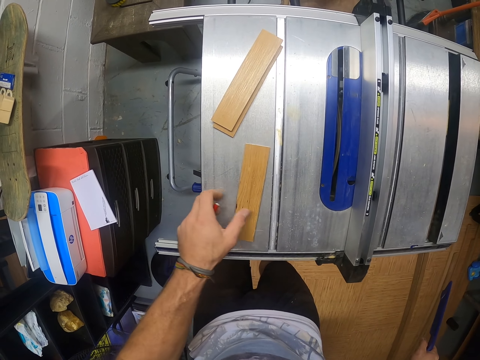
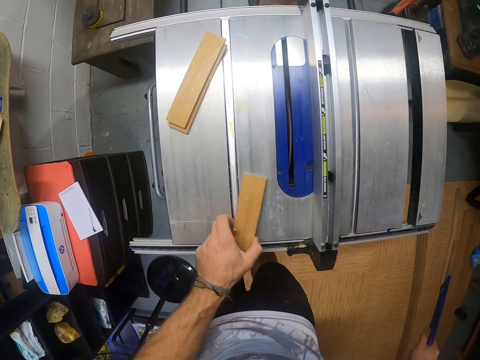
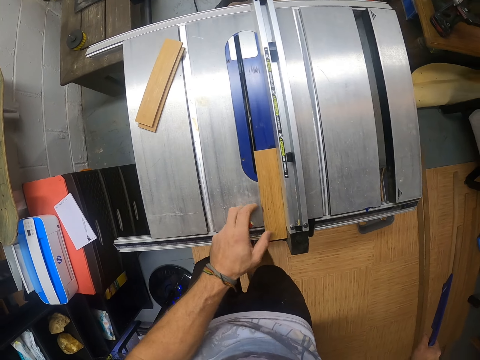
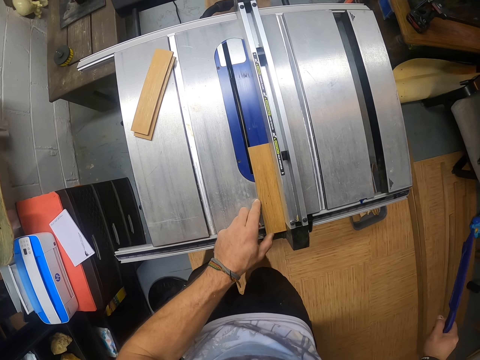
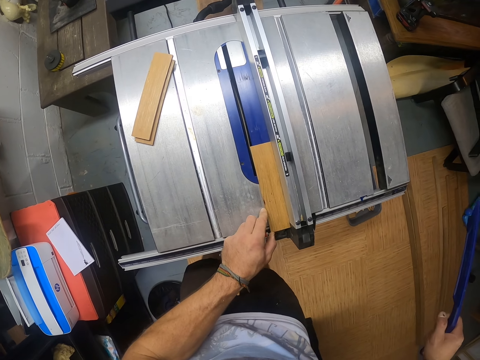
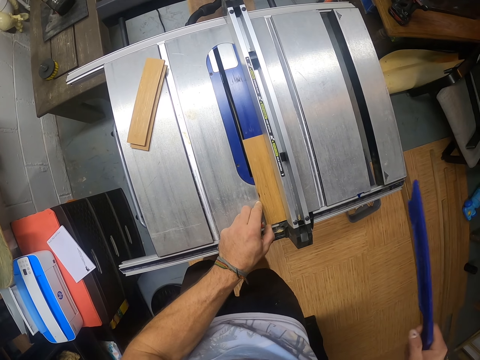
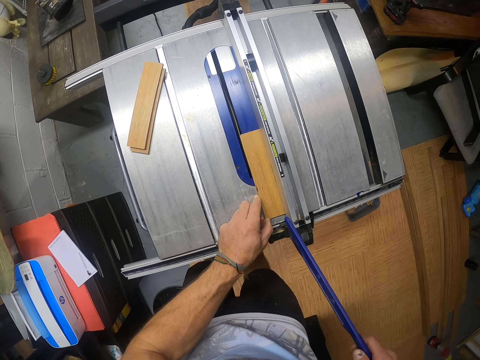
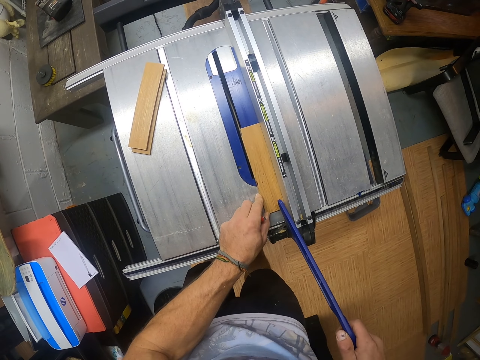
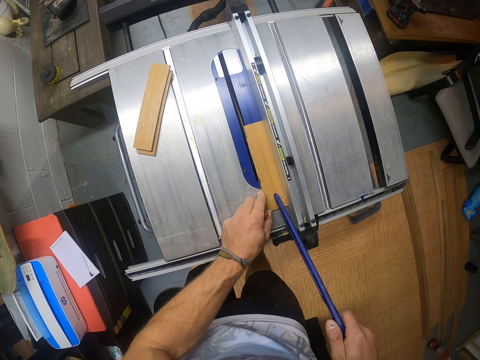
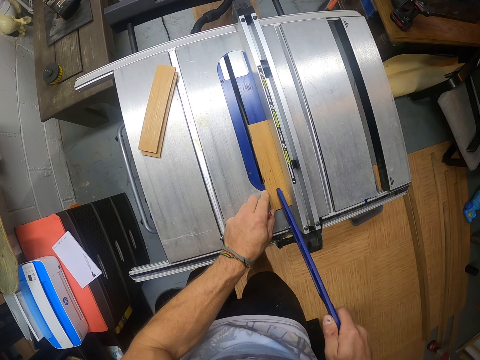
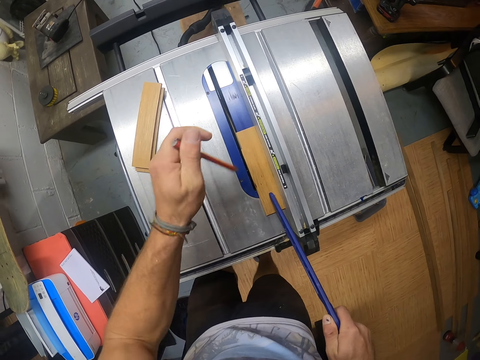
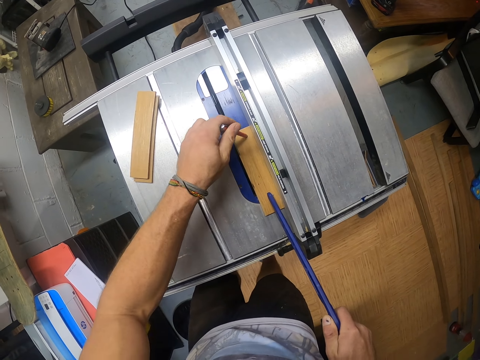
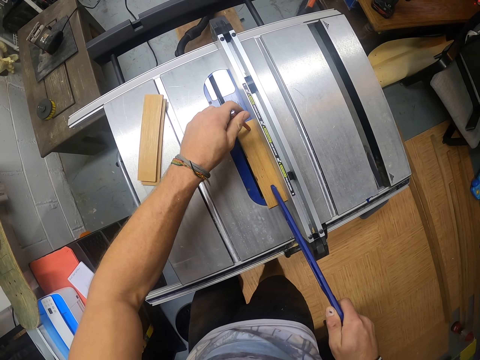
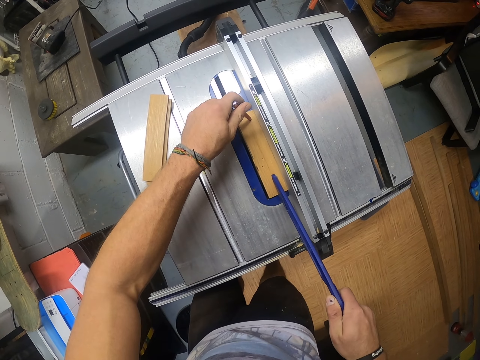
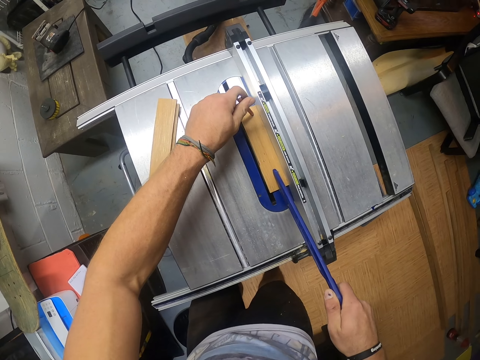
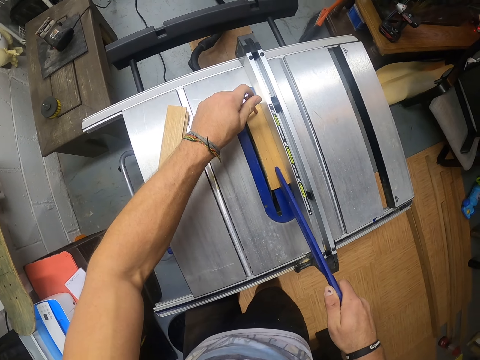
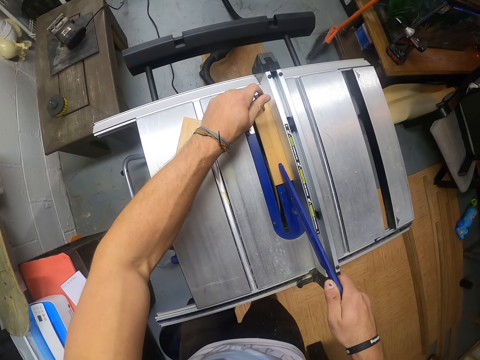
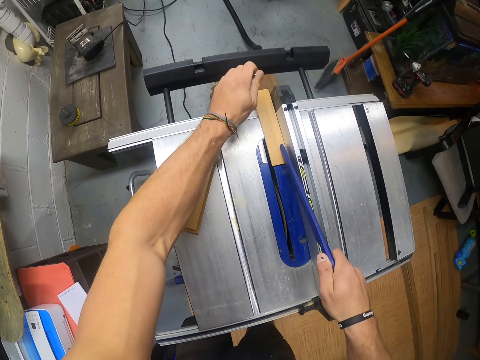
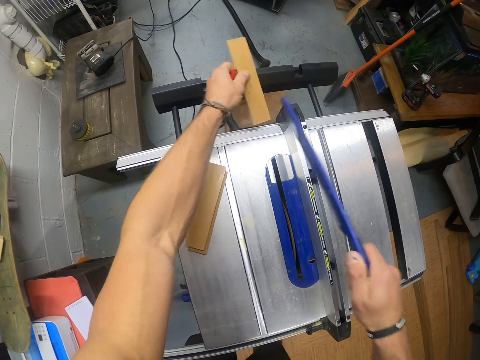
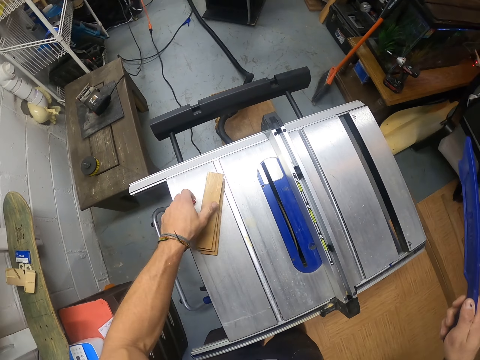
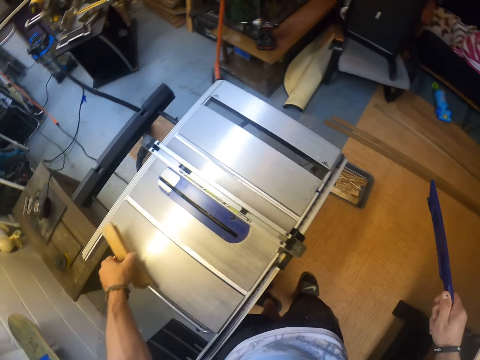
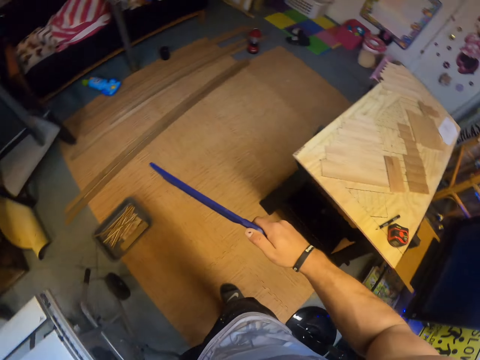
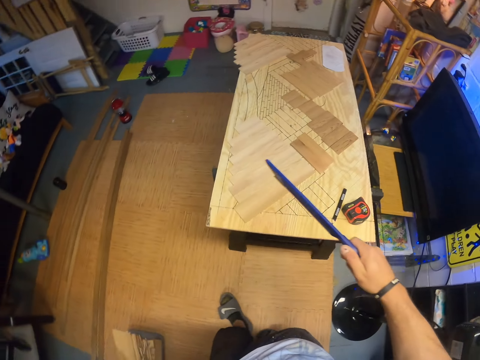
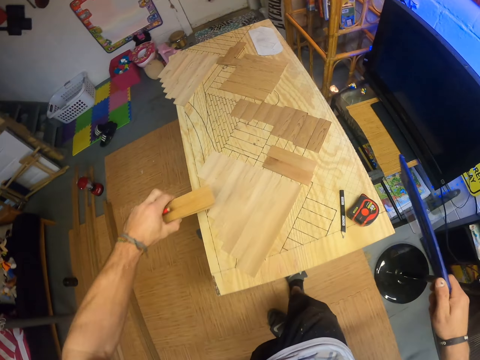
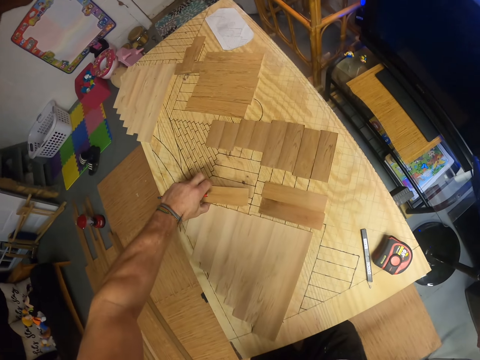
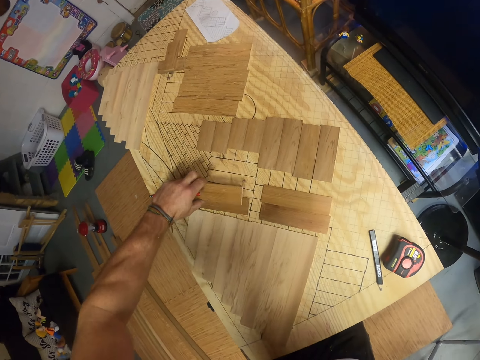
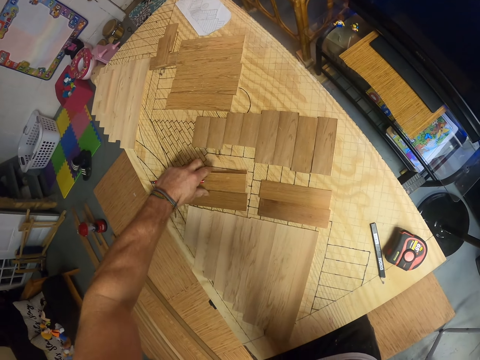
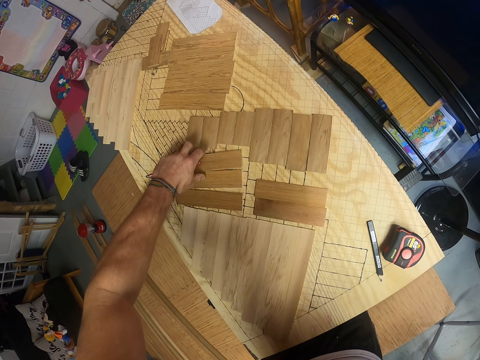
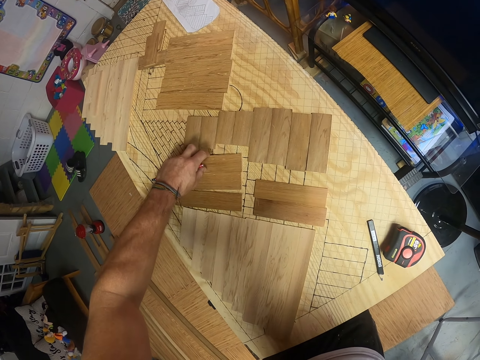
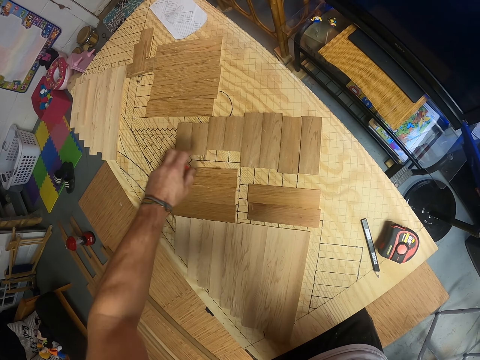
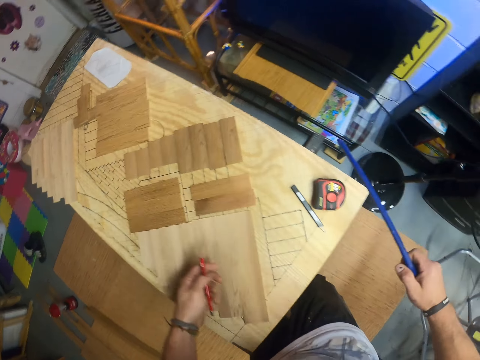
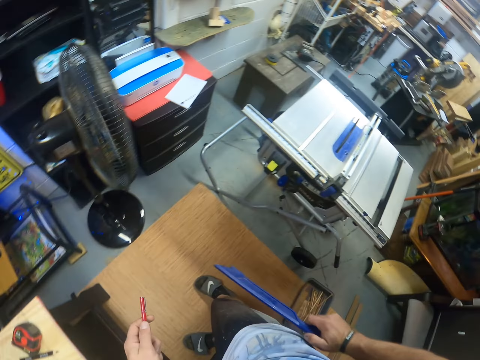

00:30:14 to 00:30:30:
The camera wearer places the push stick on the wood on the blade guard of the table saw with his right hand. He slides the wood across the blade guard of the table saw with the pen and the push stick in both hands. He picks up the wood from the table saw with his left hand. He drops the wood on a pile of wood on the table saw with his left hand. He picks up the pile of wood on the table saw with his left hand. He drops the pile of wood on the workbench with his left hand. He arranges the wood pieces on the table.

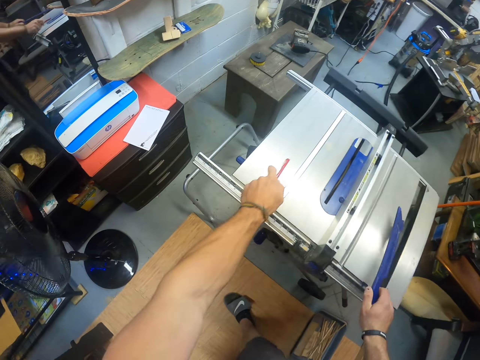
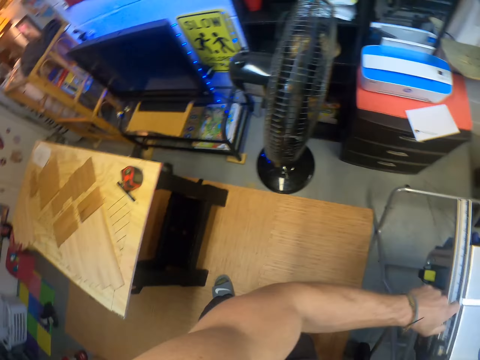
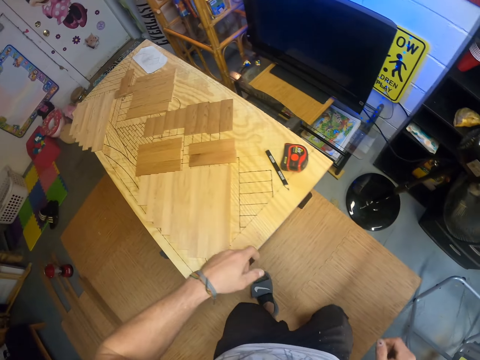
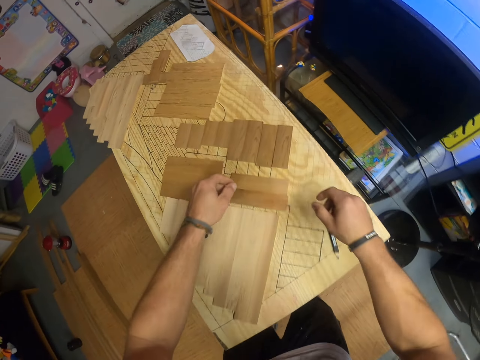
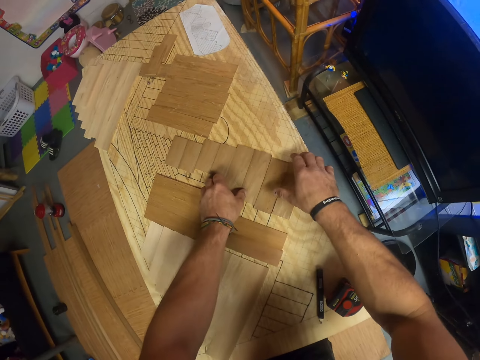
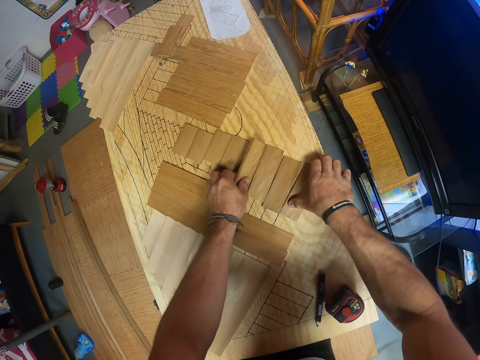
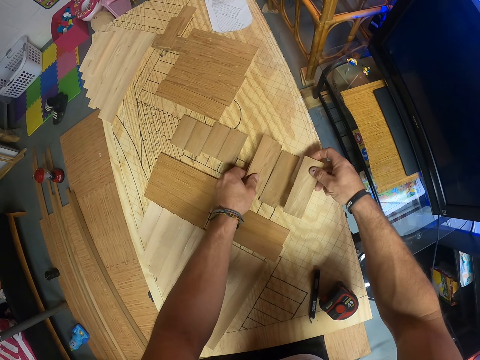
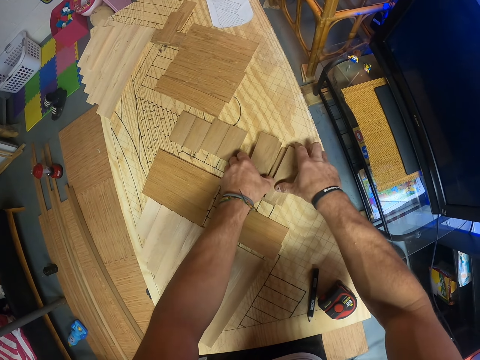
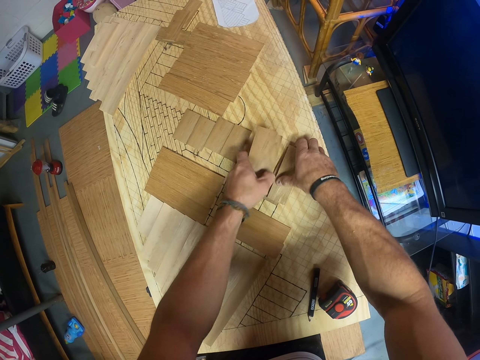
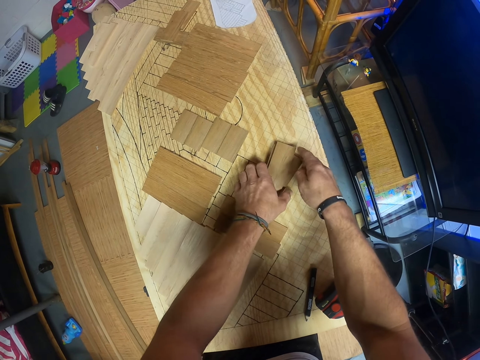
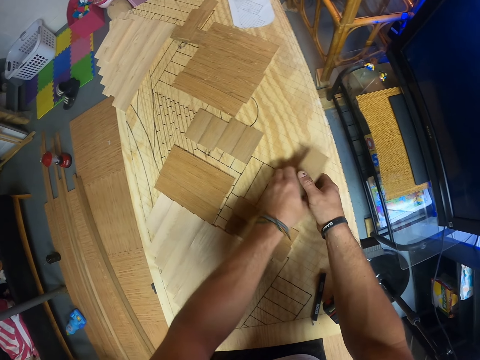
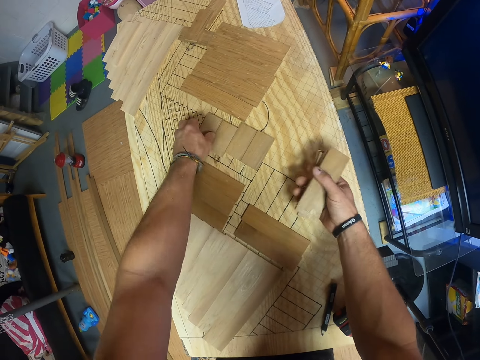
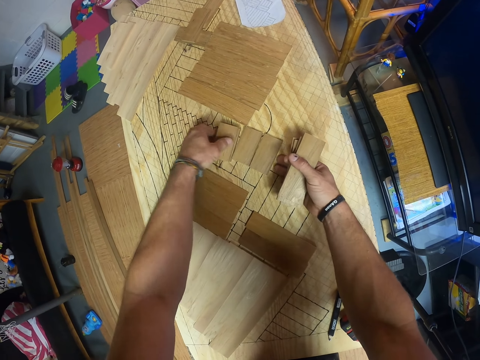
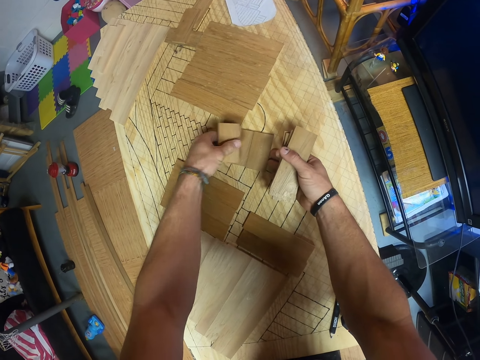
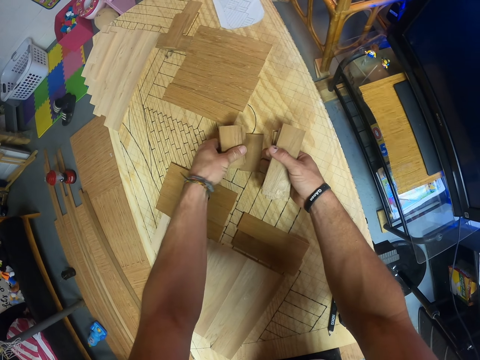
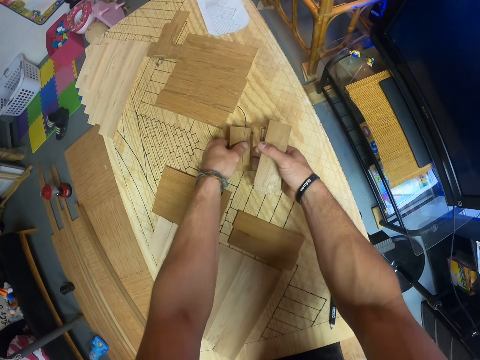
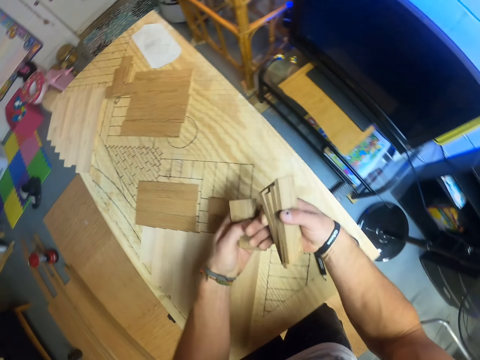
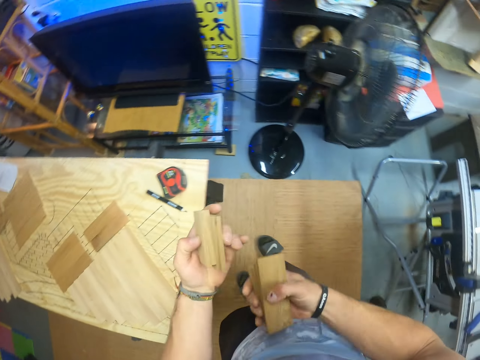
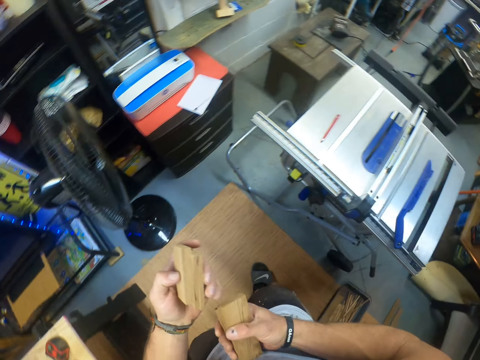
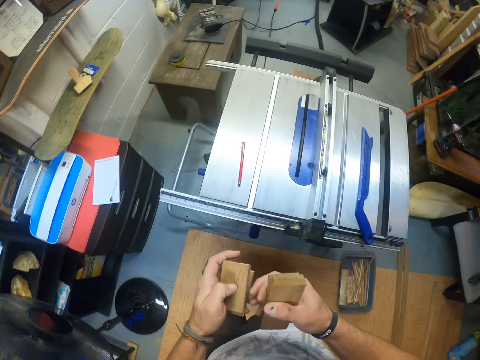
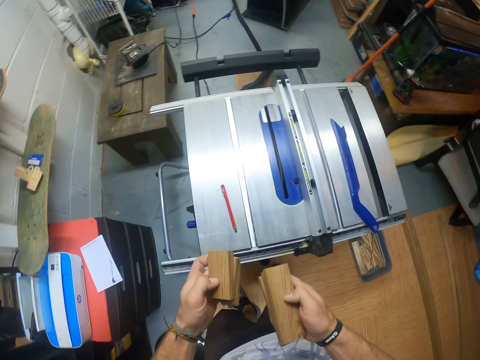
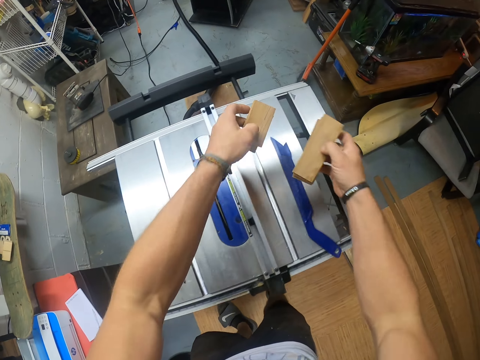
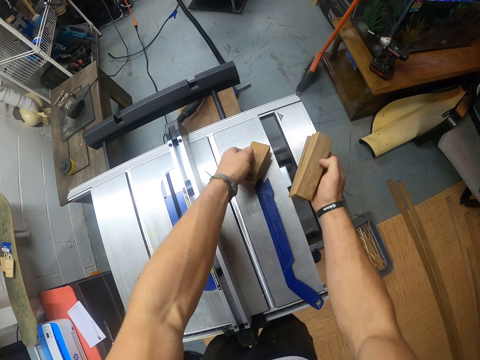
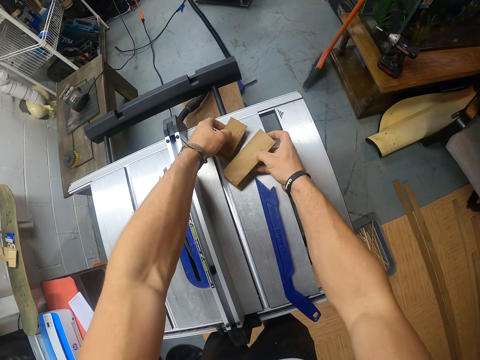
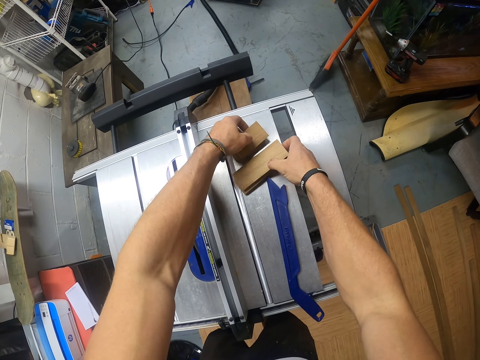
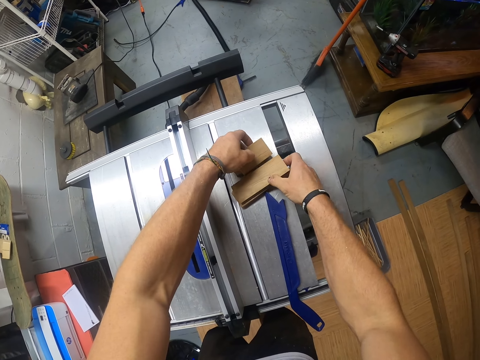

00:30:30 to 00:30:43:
The camera wearer drops the pen on the table saw with his left hand. He drops the push stick on the table saw with his right hand. He packs some wood from the workbench together with both hands. He picks up wood pieces from the table. He drops the wood on the table saw with both hands.
